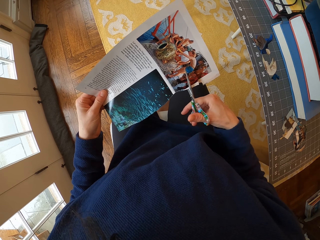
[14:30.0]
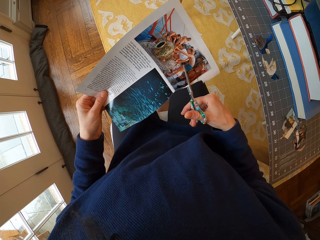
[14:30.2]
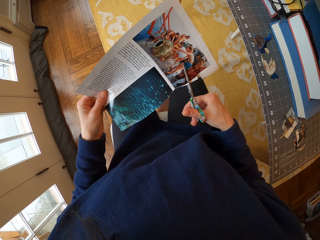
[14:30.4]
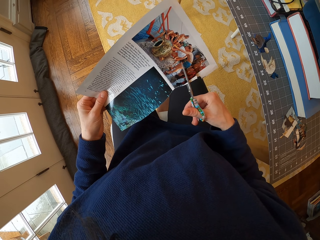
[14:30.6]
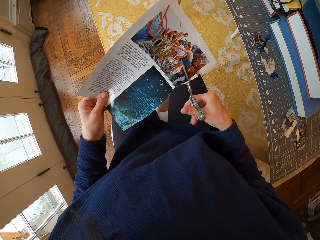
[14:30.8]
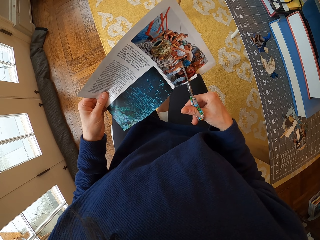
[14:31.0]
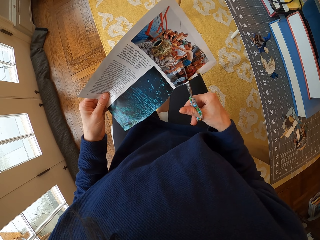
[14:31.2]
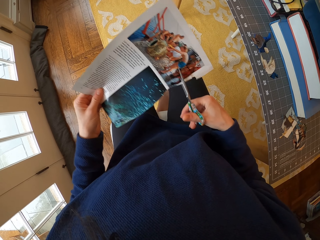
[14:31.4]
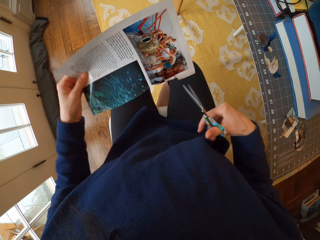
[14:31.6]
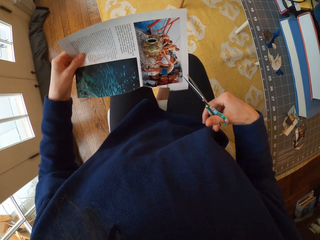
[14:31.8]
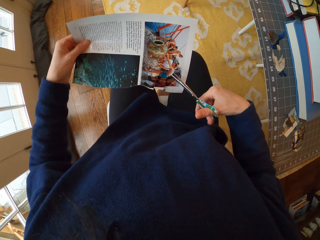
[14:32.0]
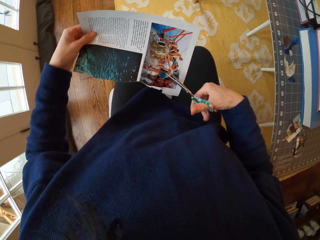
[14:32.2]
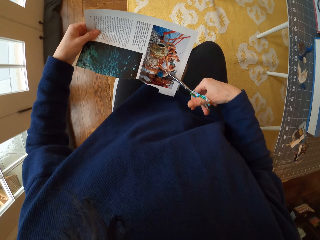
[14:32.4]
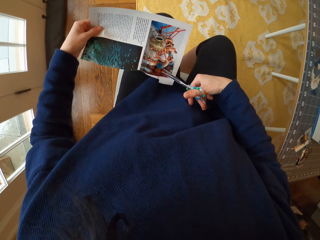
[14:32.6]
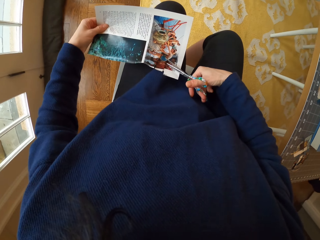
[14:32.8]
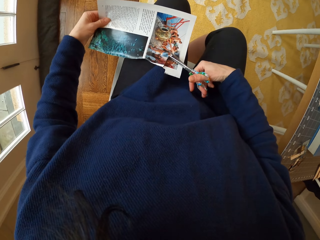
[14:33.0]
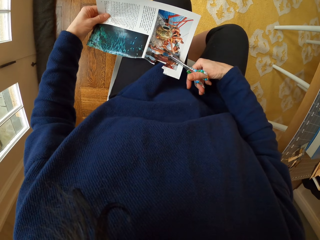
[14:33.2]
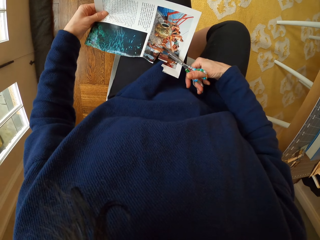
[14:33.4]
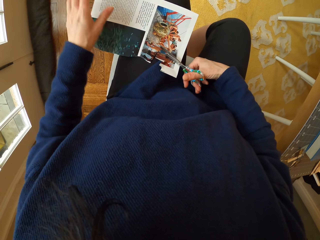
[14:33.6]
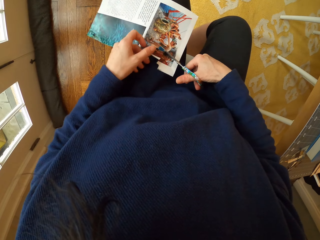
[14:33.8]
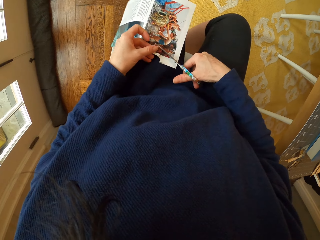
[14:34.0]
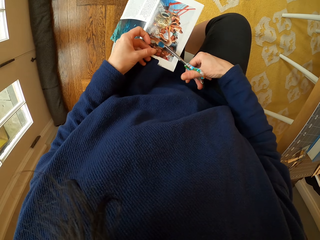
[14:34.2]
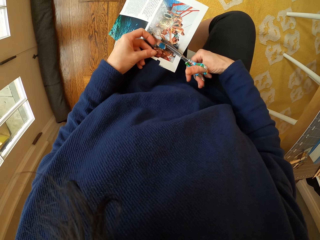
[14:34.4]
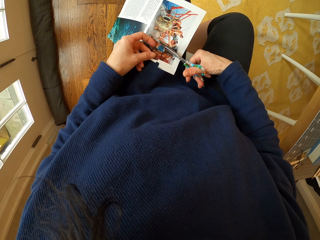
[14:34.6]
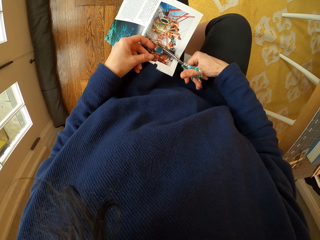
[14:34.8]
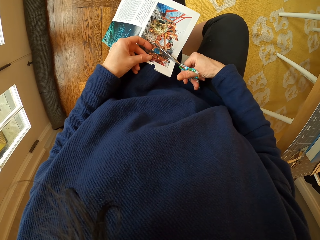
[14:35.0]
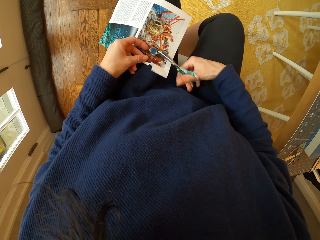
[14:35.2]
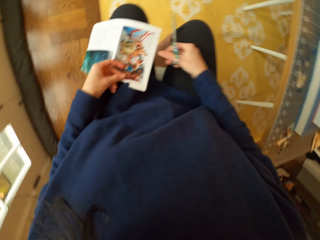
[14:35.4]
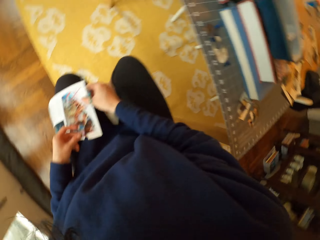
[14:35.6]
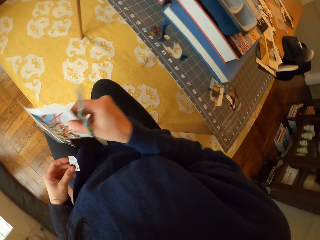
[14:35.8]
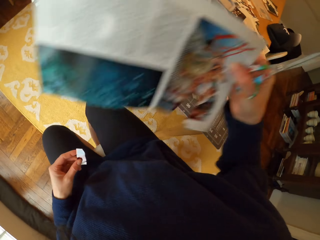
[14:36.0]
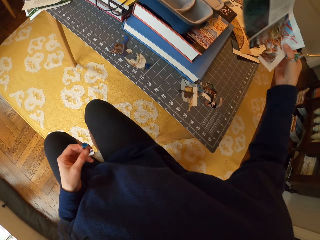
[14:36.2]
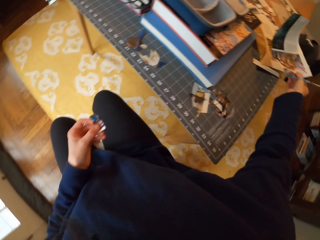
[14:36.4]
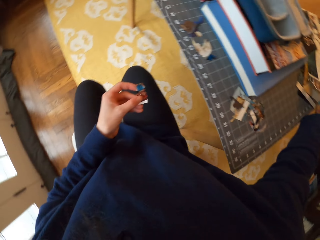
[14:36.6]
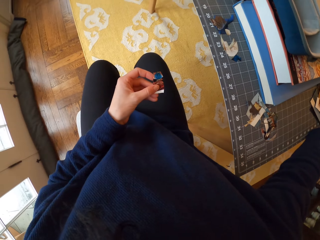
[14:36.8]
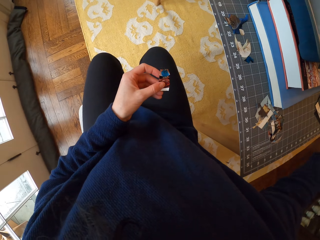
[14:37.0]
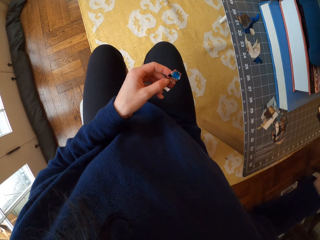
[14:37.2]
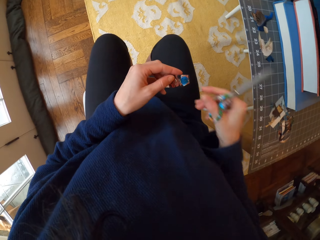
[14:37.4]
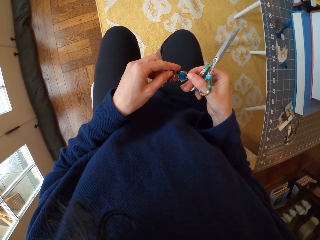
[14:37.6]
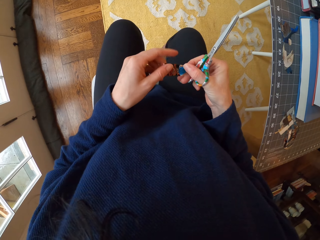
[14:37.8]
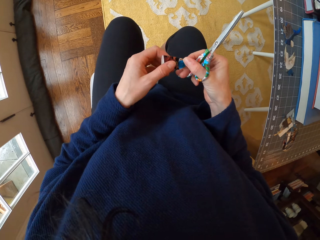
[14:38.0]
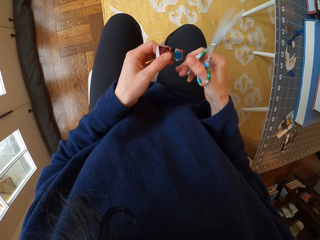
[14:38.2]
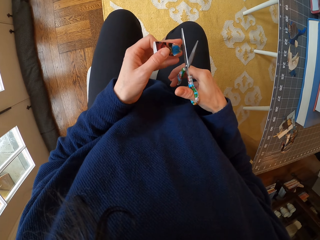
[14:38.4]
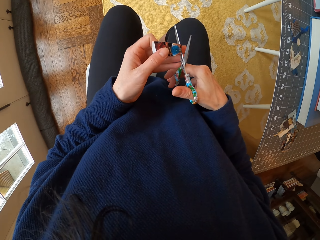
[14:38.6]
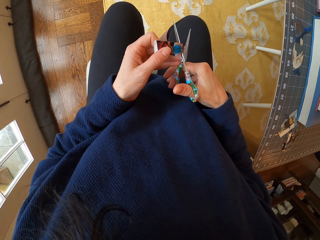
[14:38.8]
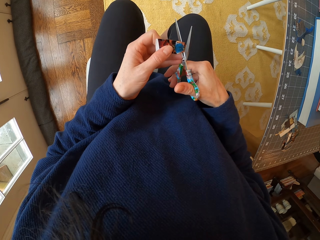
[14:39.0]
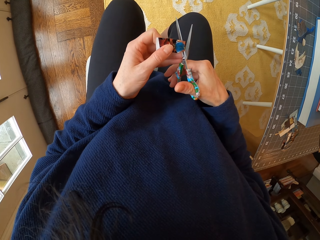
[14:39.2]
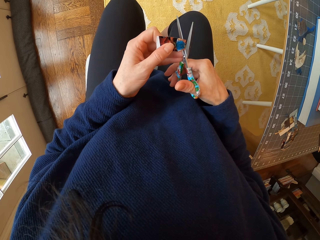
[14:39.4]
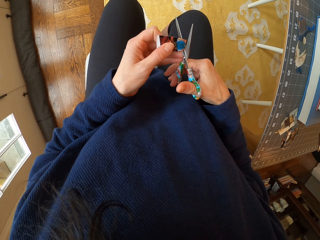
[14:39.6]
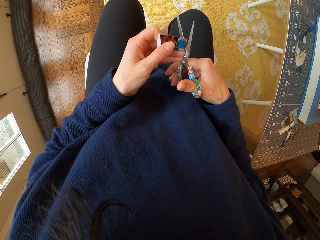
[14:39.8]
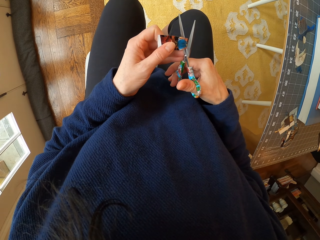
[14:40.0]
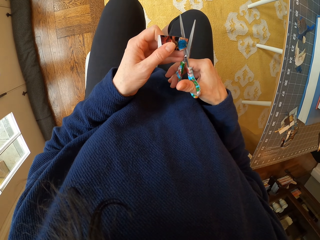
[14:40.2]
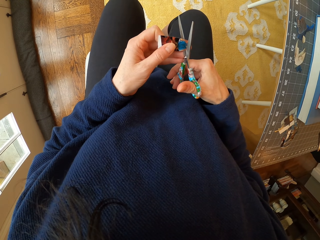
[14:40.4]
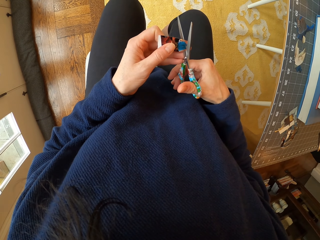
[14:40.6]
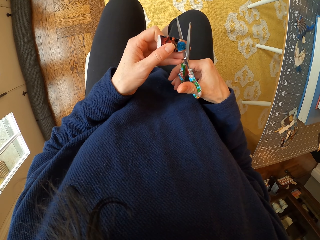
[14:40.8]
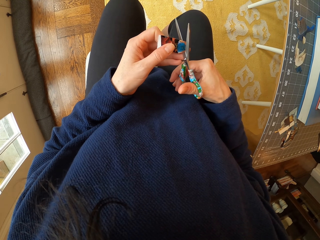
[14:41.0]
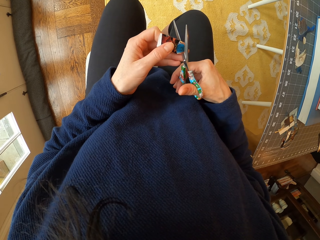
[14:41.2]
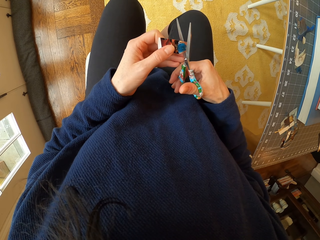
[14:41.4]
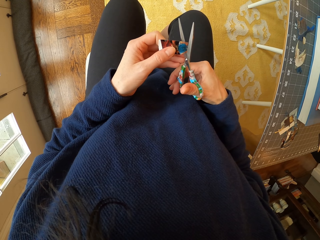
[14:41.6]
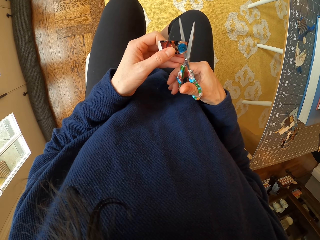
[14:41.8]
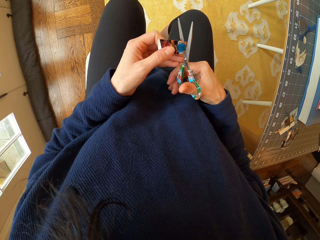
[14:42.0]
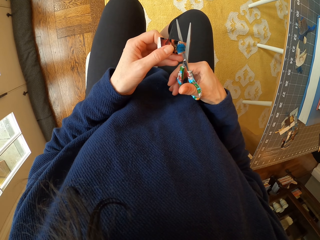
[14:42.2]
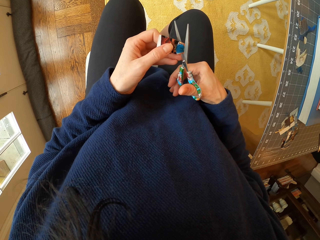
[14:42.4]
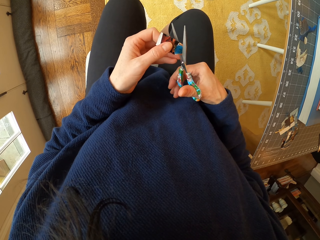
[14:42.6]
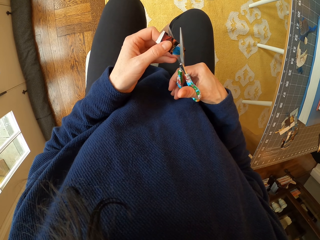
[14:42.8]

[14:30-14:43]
The camera wearer places the paper on the thighs. They hold the paper, cut the paper with the scissors, pick the paper, and place the paper on the cutting mat. They adjust the paper in the hand. They cut the paper with the scissors.

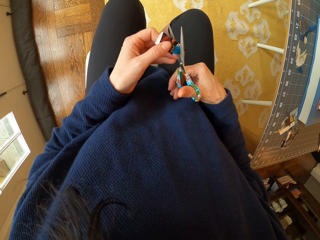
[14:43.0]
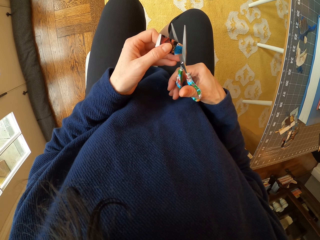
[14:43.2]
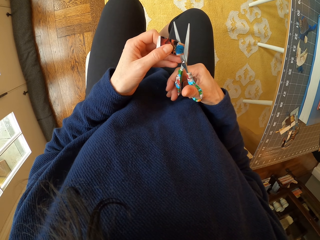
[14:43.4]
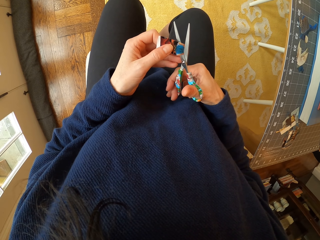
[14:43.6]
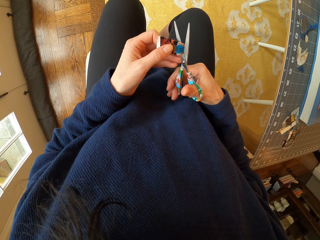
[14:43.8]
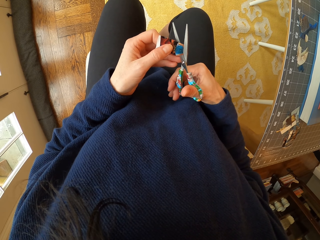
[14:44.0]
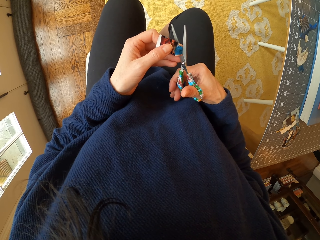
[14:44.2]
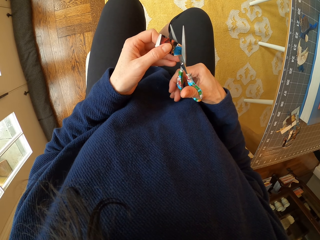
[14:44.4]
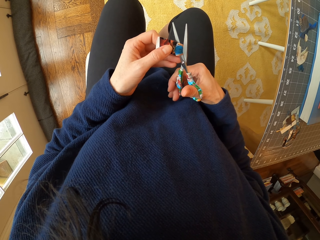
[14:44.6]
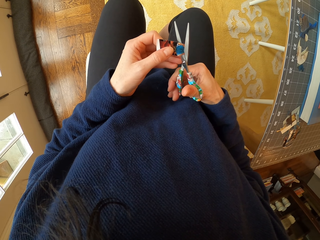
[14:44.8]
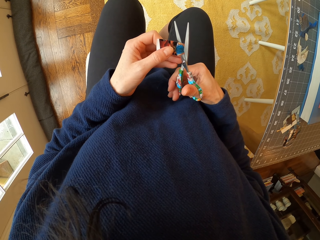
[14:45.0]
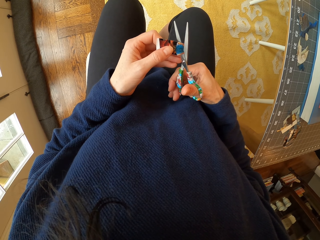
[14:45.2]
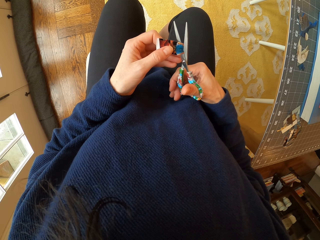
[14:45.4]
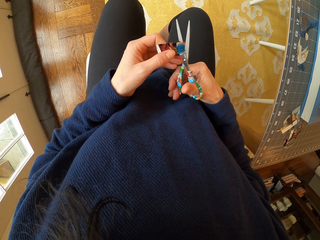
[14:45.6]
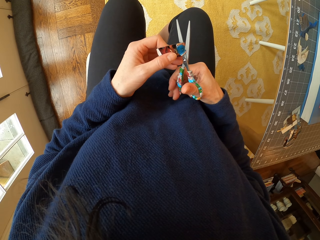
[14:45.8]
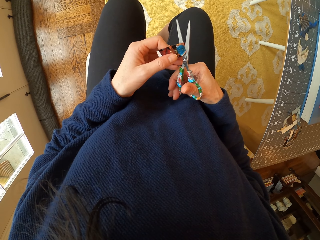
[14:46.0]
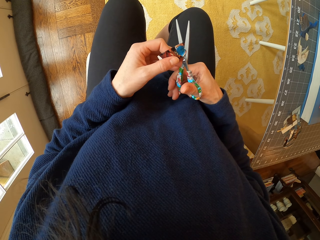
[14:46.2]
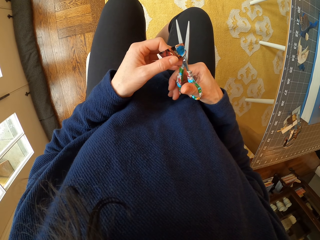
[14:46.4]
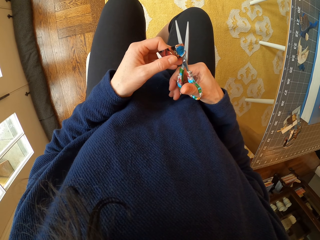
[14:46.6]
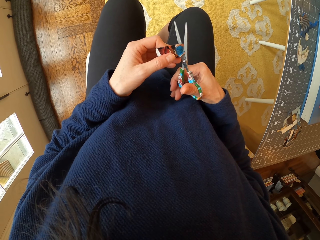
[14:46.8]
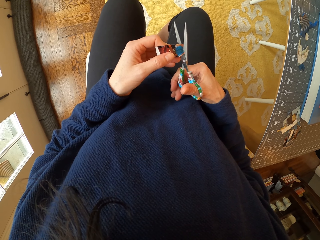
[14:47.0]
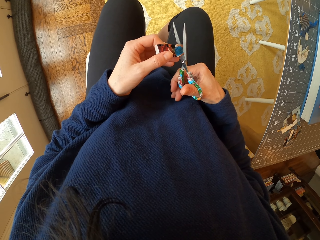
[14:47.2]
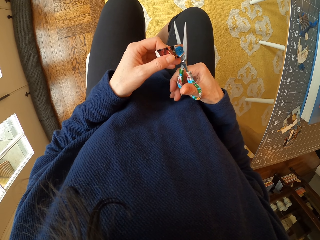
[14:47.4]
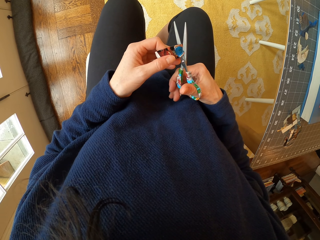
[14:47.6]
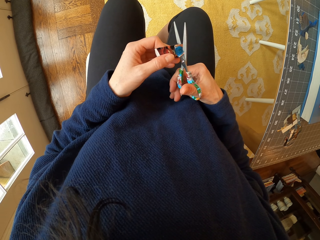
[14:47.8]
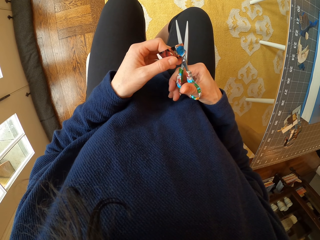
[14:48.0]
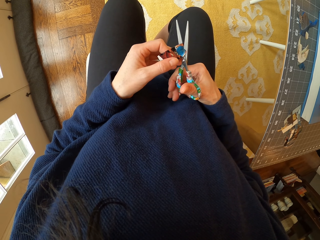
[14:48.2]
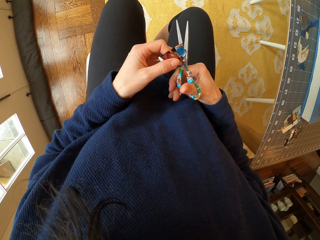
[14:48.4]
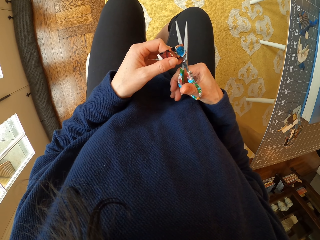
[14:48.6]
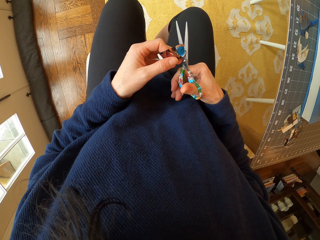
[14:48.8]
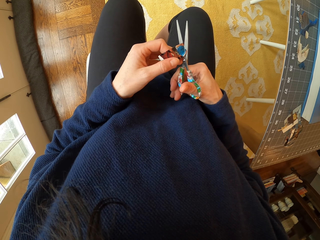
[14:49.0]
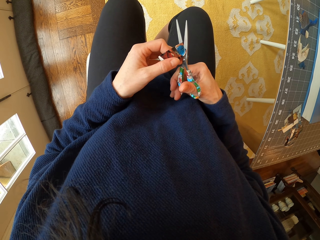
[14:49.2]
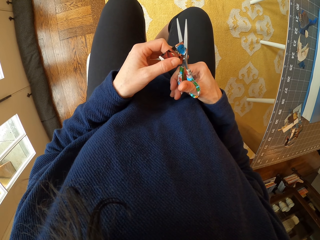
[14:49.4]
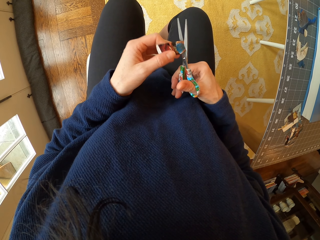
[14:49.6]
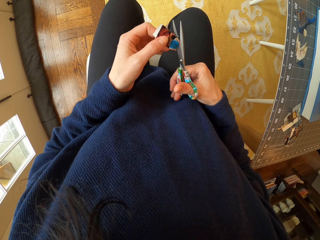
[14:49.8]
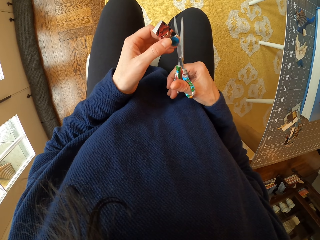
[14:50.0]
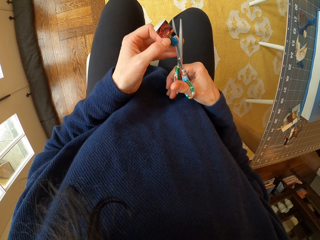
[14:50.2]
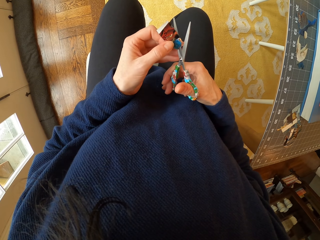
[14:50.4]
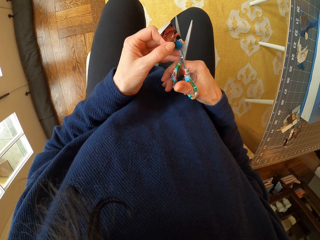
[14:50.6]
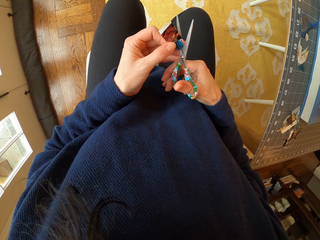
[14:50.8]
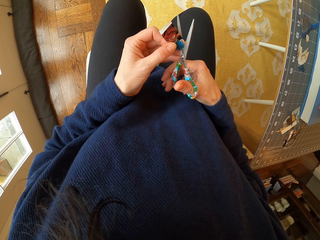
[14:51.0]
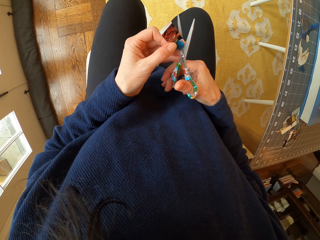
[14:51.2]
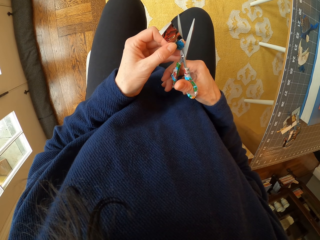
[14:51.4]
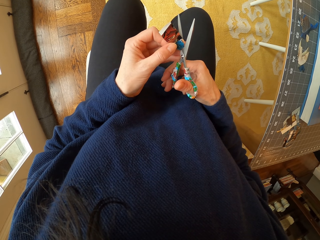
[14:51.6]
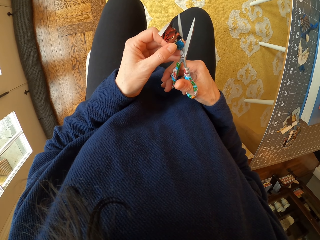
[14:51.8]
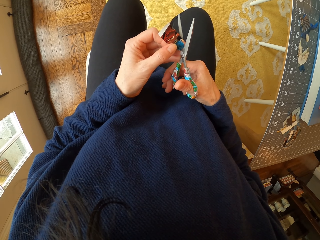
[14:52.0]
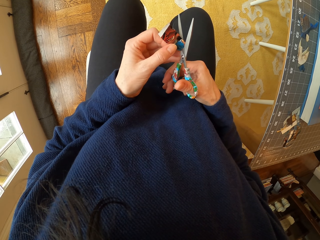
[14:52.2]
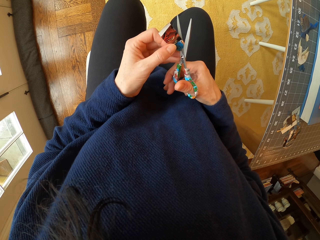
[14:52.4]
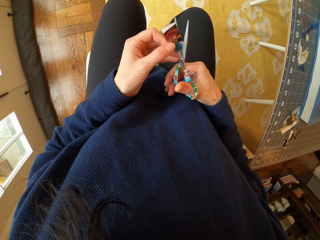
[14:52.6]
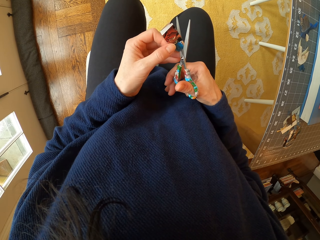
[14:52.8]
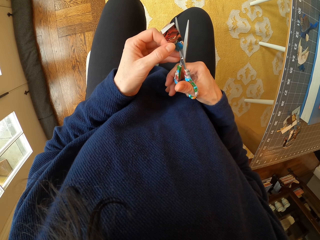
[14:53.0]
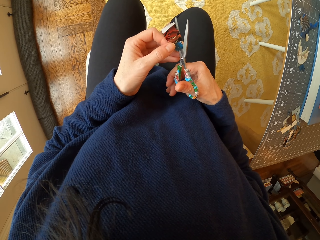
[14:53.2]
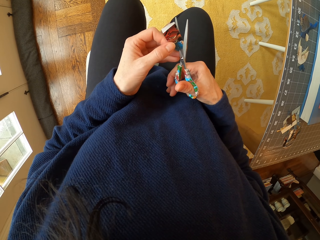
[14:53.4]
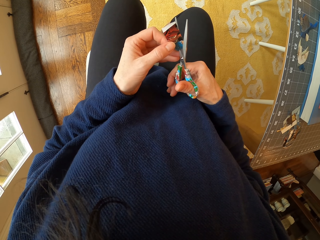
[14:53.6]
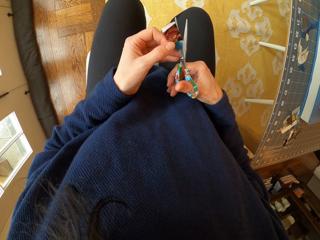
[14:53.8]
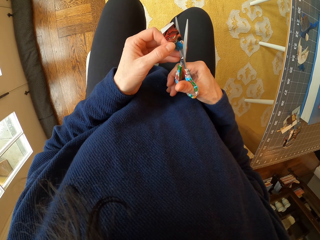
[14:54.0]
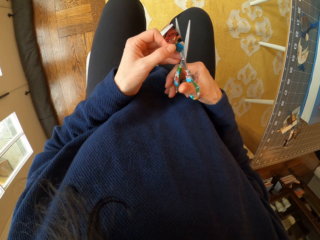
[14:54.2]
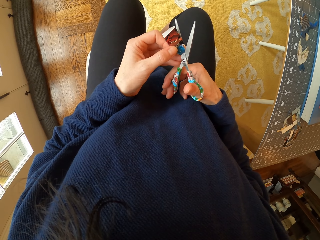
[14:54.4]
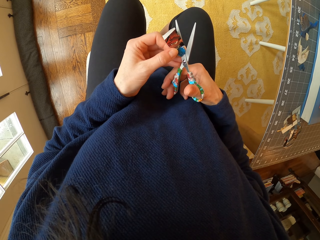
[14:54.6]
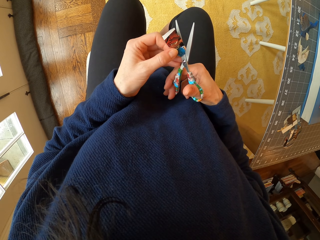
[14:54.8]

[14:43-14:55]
The camera wearer adjusts the paper. They cut the paper with the scissors.
